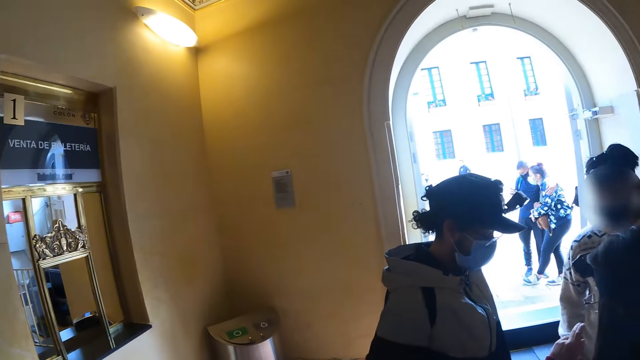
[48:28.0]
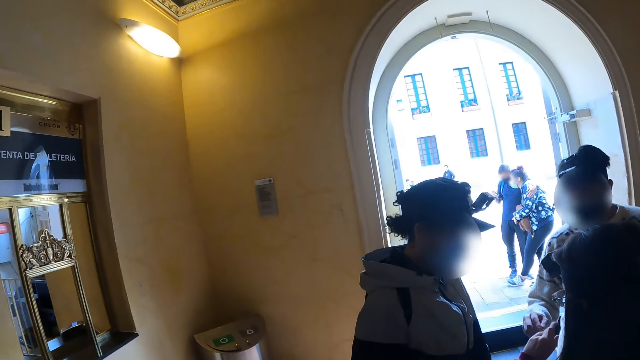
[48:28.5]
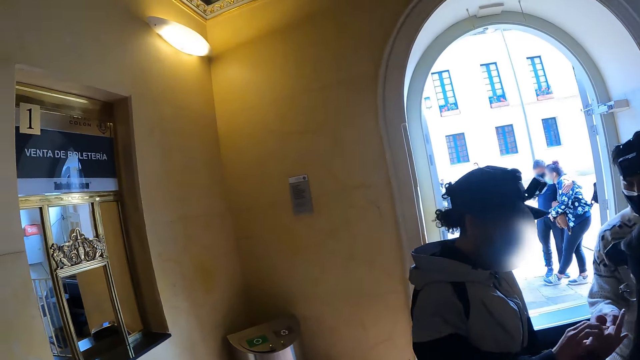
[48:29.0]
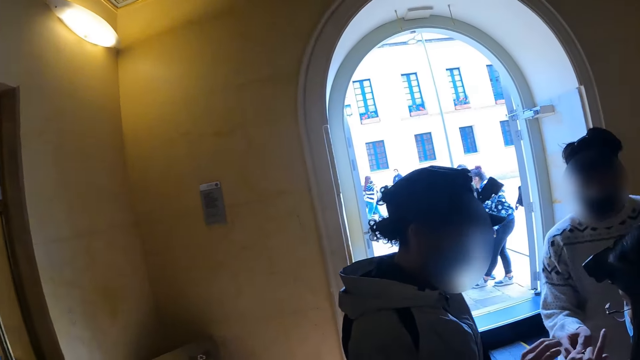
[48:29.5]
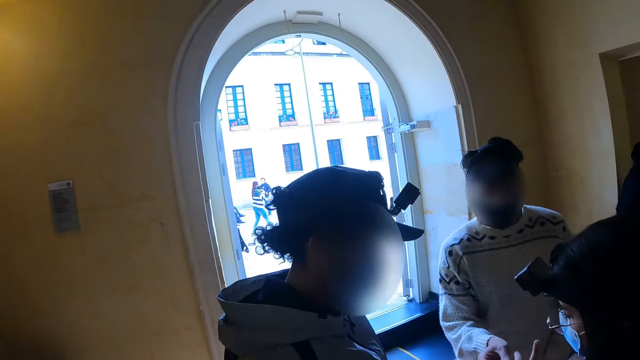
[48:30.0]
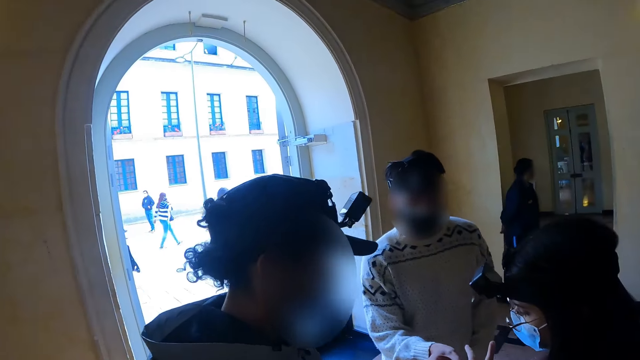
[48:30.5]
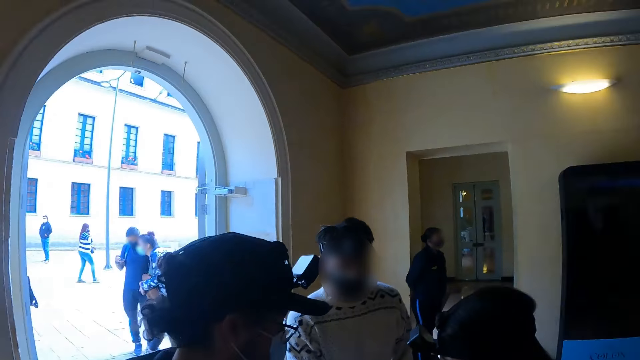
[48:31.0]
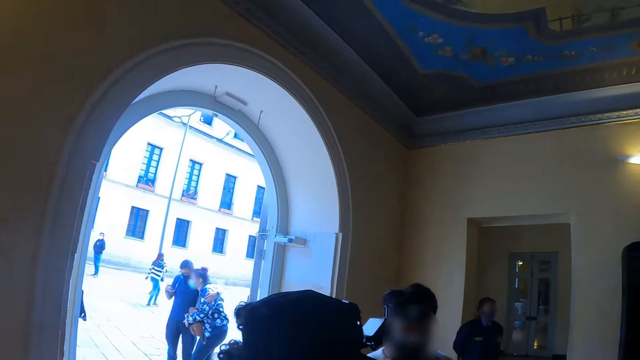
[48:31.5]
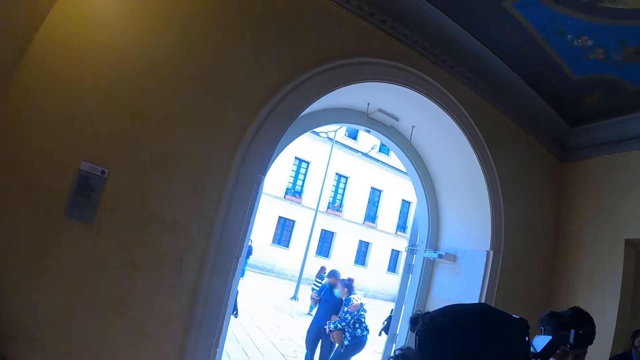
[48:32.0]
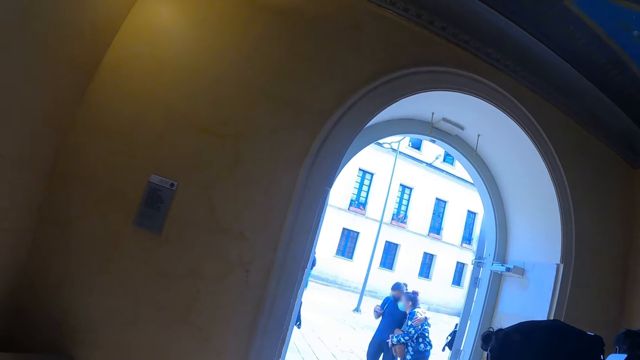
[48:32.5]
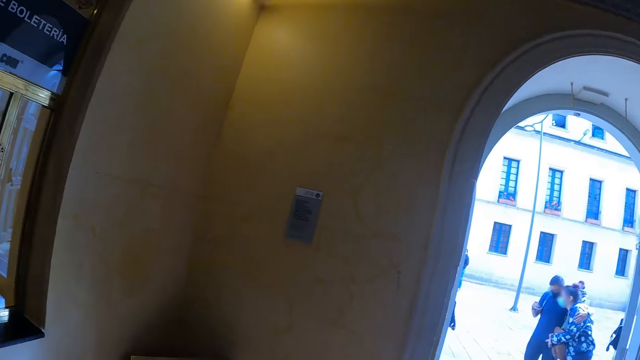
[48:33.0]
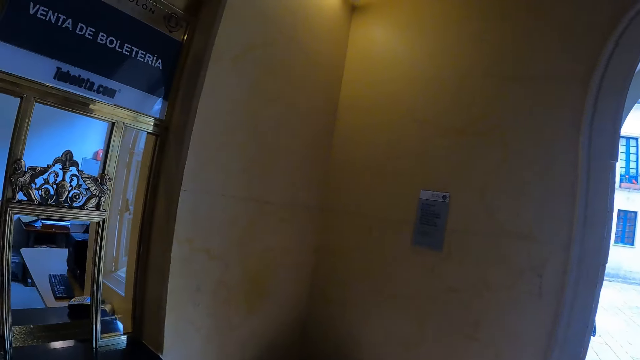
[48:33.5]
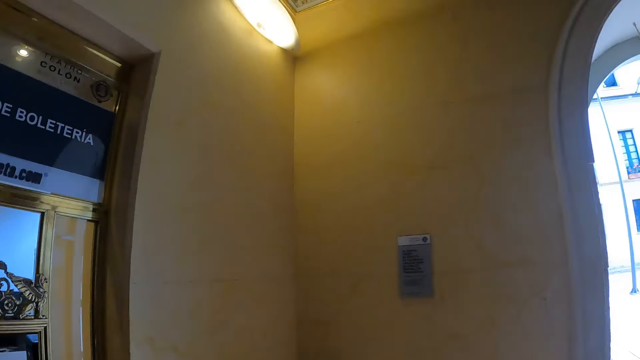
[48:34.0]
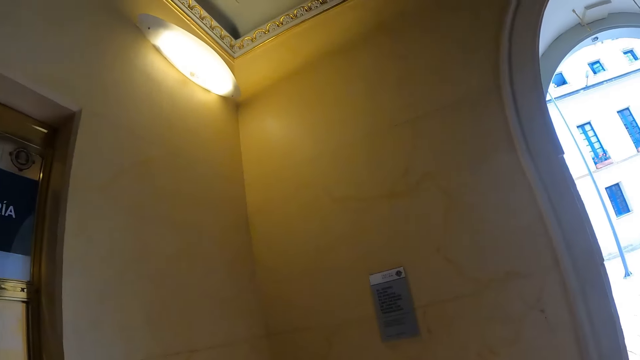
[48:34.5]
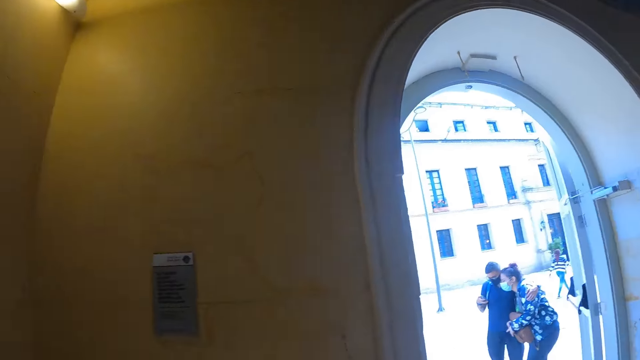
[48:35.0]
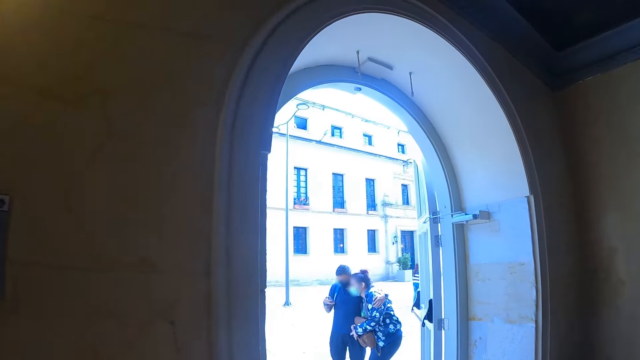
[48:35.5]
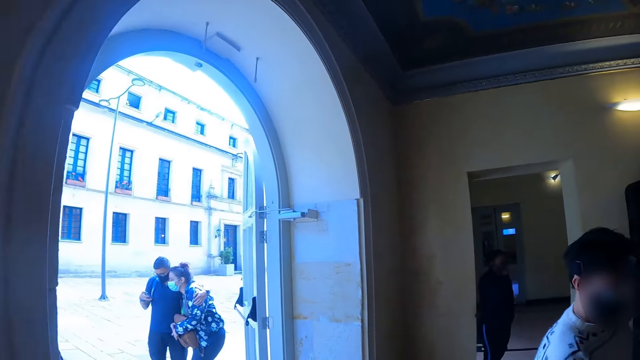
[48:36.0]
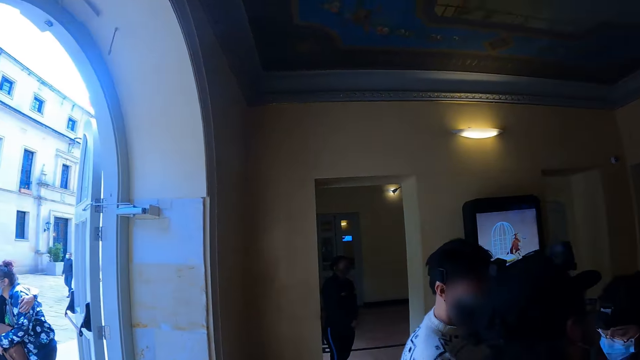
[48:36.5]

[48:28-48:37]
The camera wearer looks outside the building. They walk in the building. They look around the building.

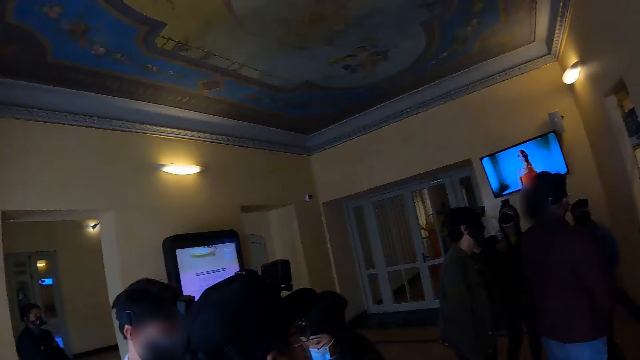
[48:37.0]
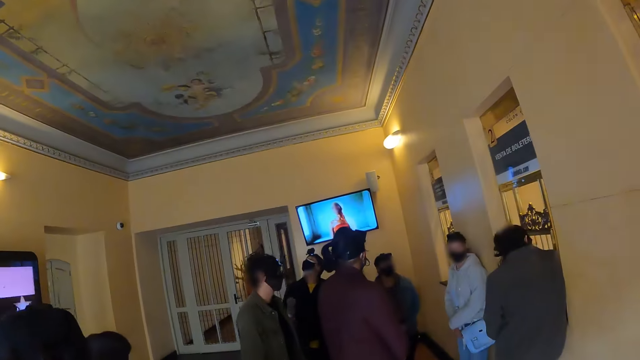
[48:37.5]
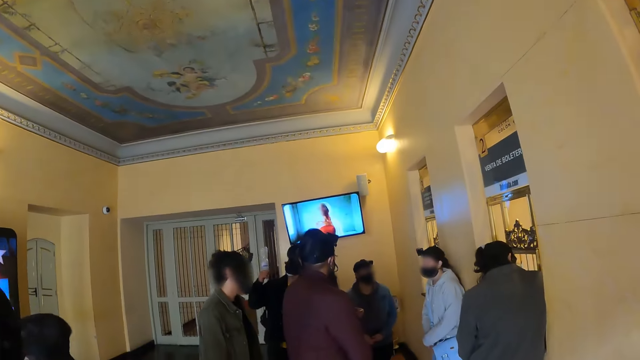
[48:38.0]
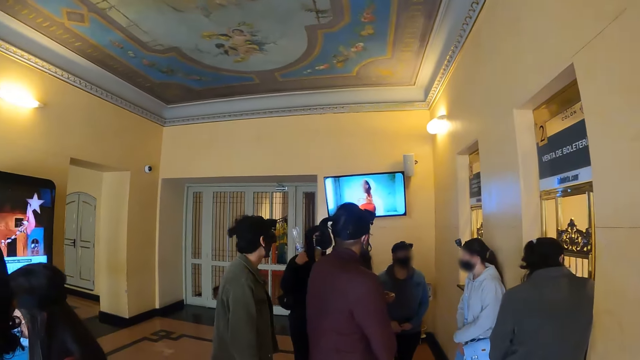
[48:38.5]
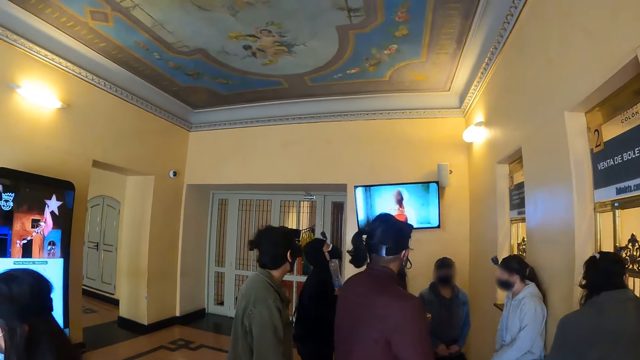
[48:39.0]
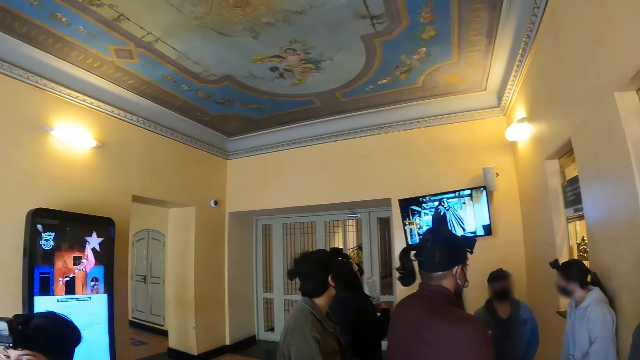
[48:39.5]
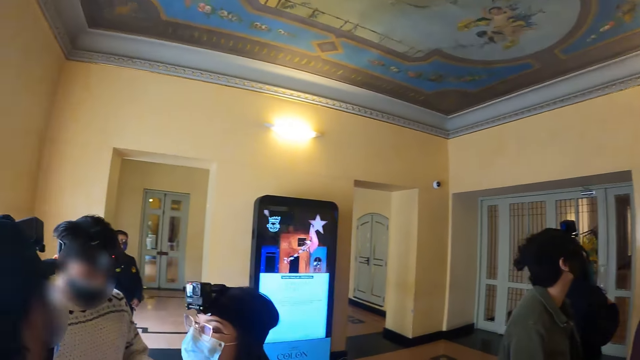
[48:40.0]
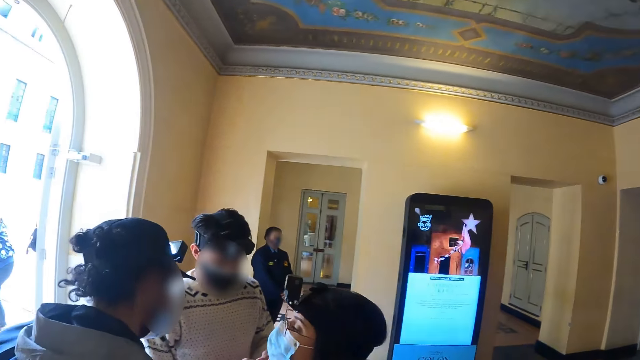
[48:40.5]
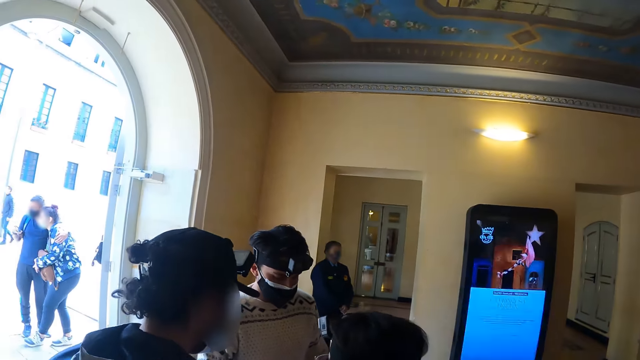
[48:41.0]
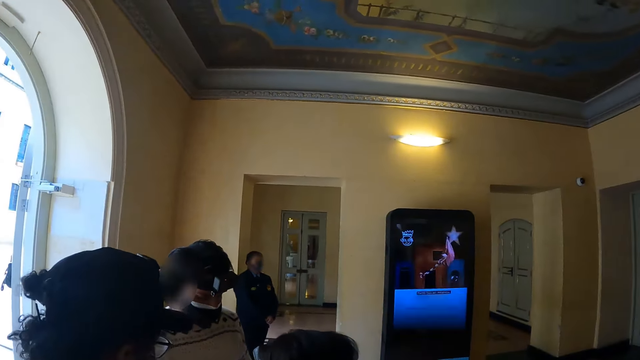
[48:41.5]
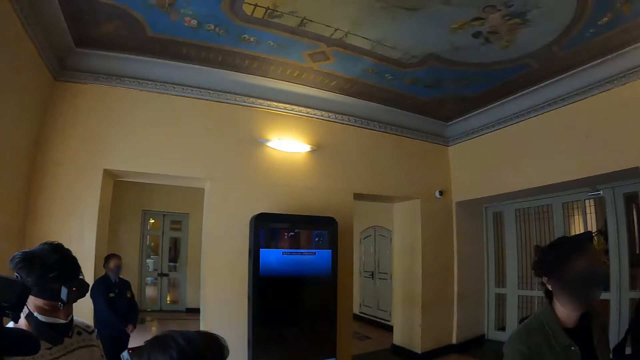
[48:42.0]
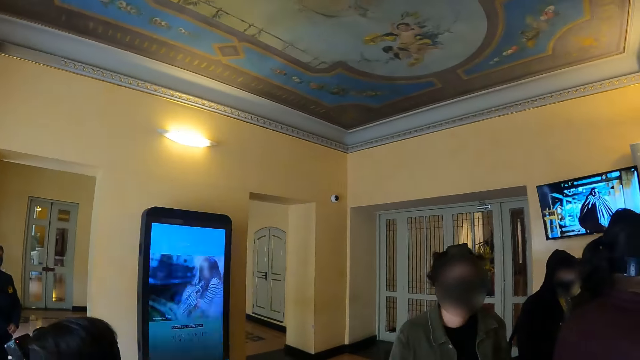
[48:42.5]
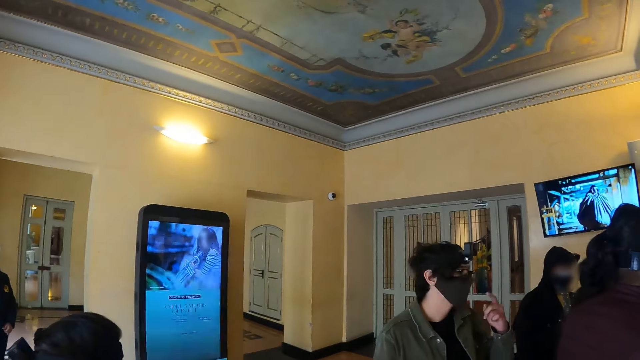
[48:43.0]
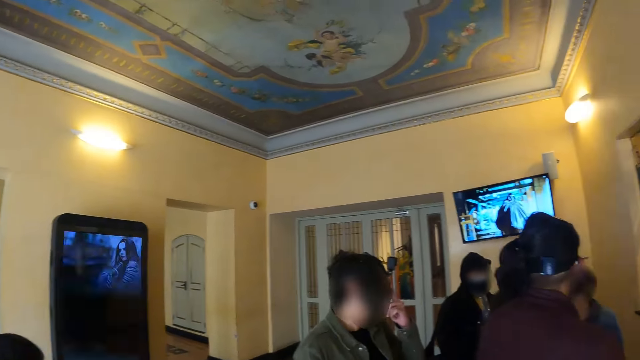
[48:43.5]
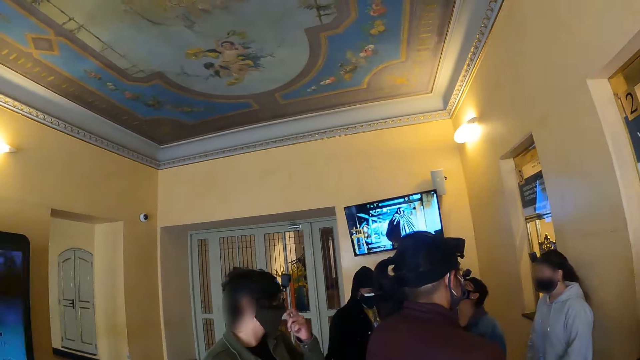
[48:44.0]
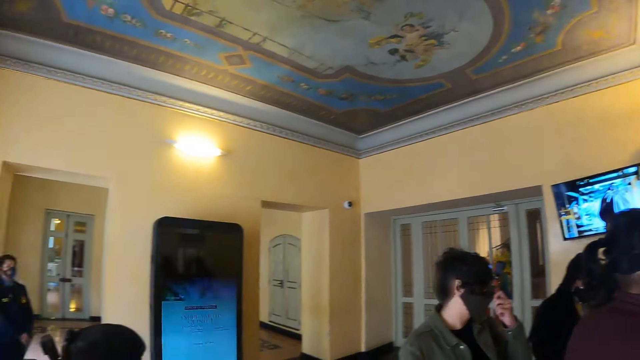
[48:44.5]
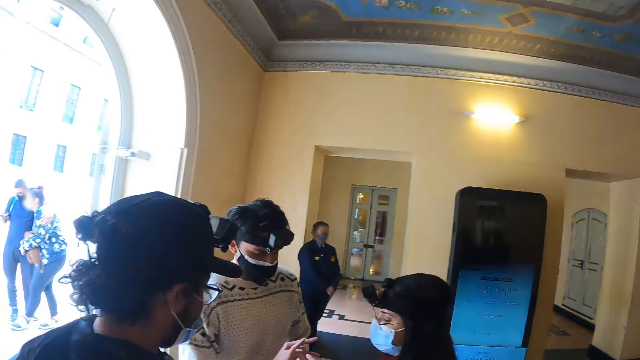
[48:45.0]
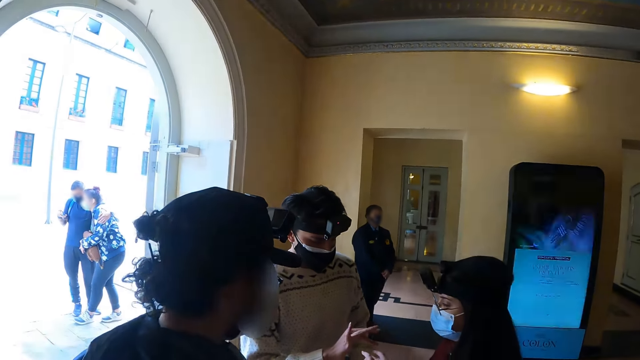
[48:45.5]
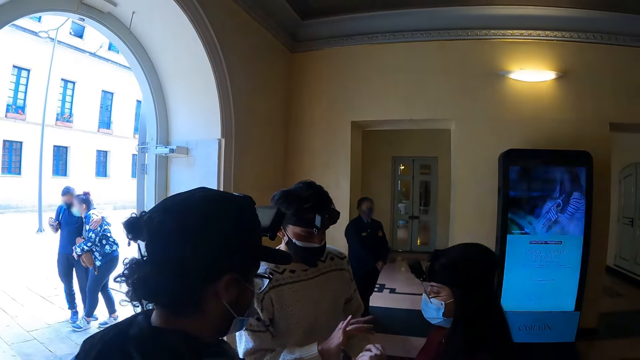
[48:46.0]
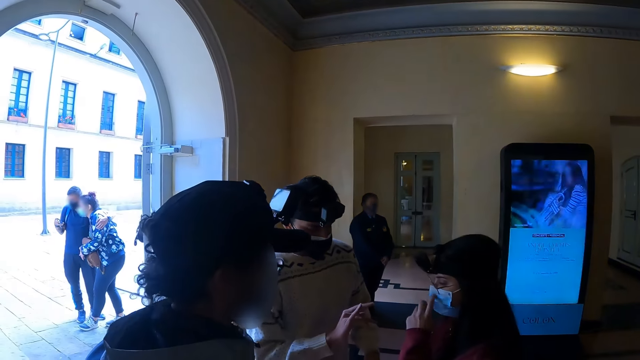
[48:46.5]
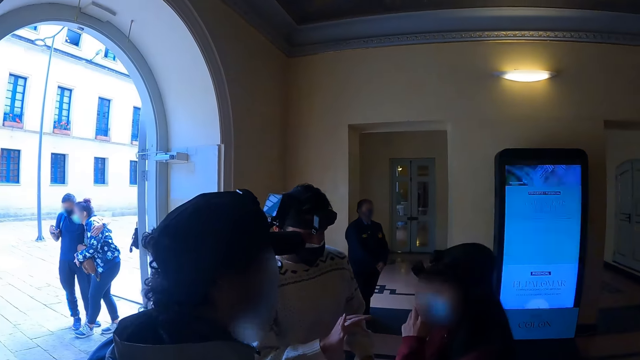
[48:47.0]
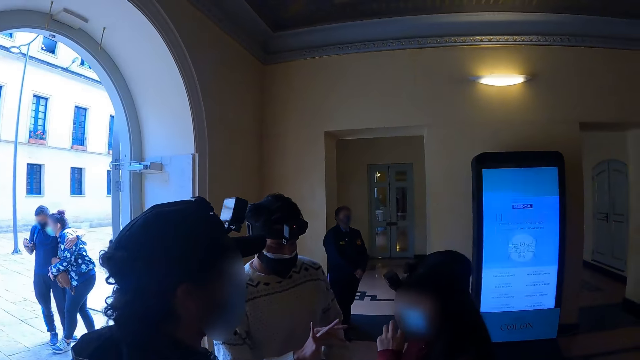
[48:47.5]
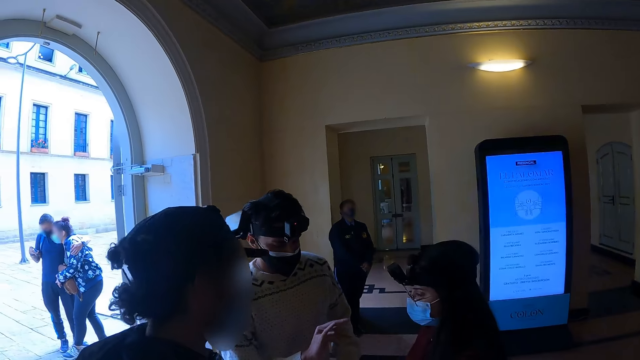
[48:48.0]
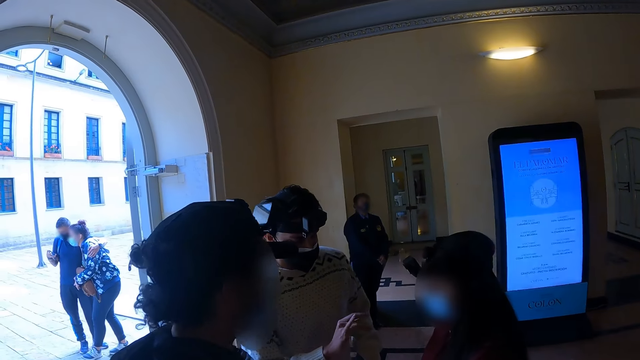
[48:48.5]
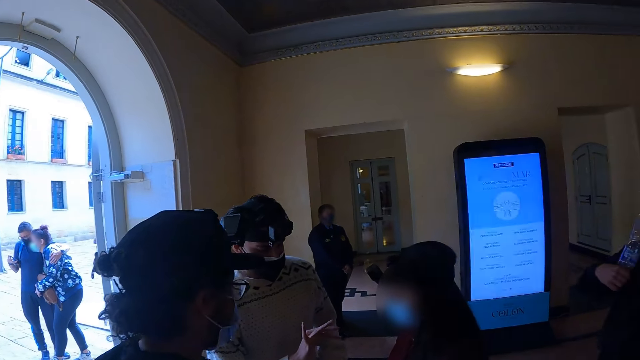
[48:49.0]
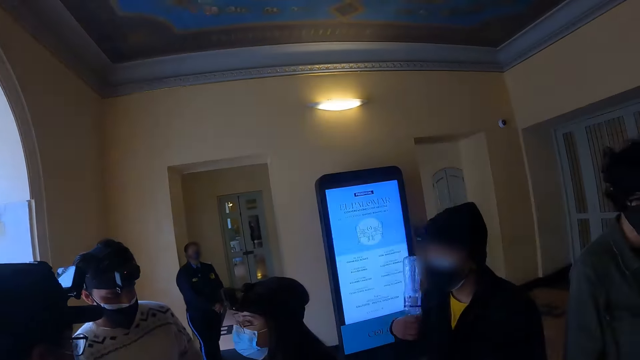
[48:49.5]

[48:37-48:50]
The camera wearer looks at persons in the building. They walk in the building. They look at persons in the building. They look at the digital signage advertisement display. They look at persons in the building.
